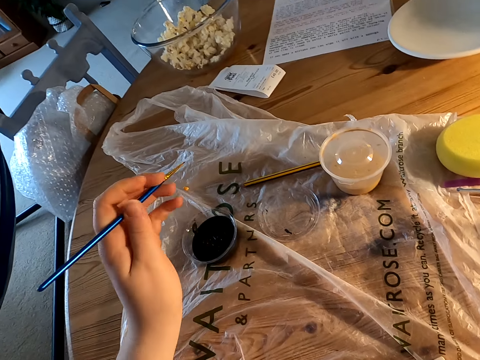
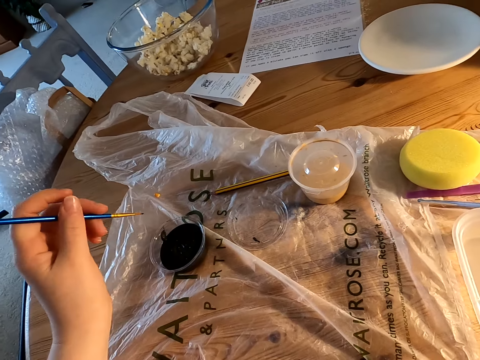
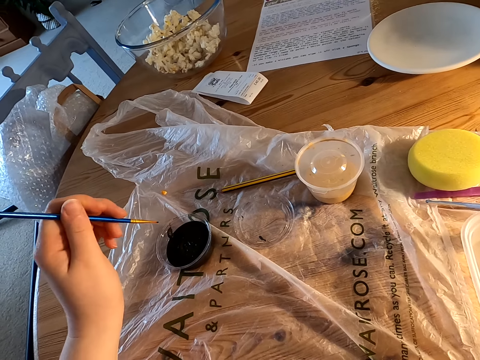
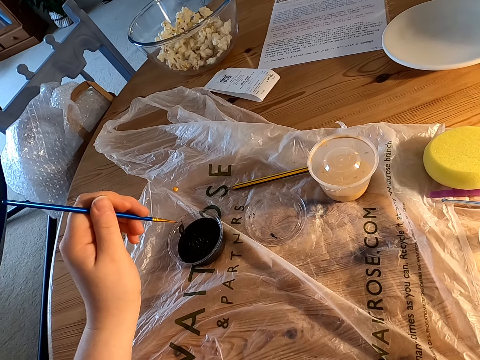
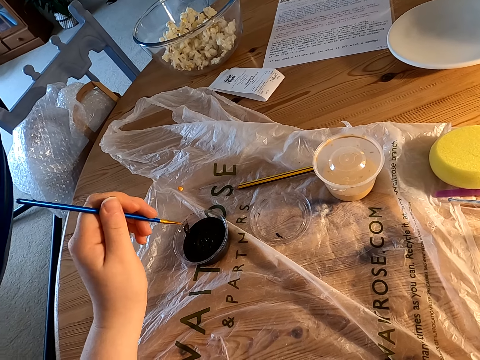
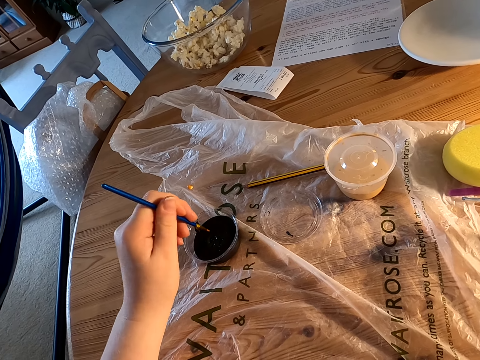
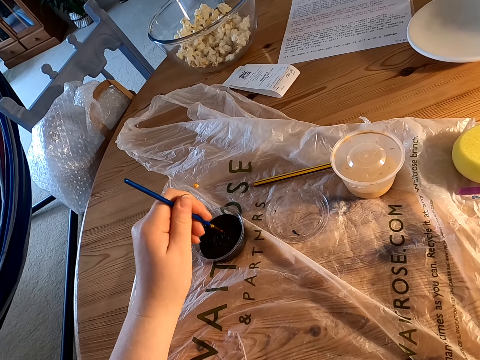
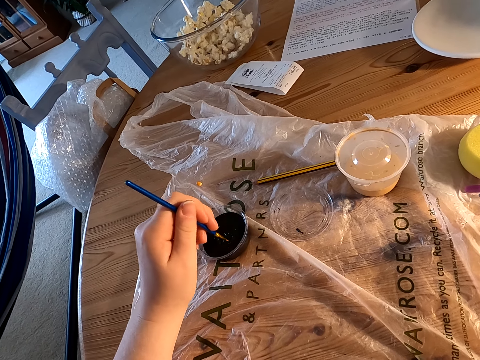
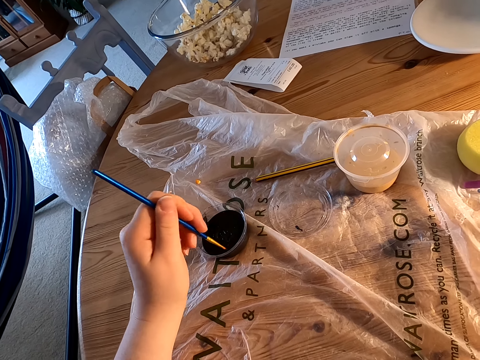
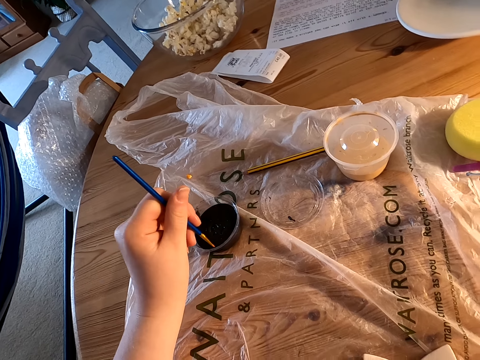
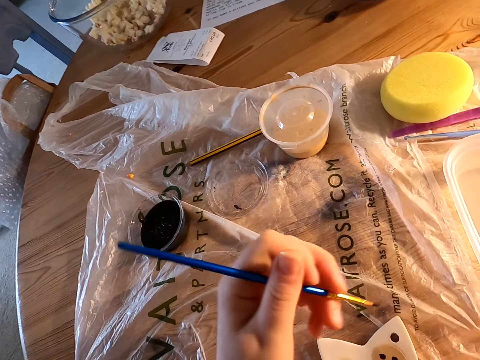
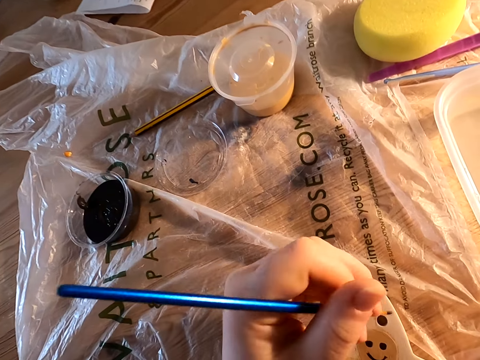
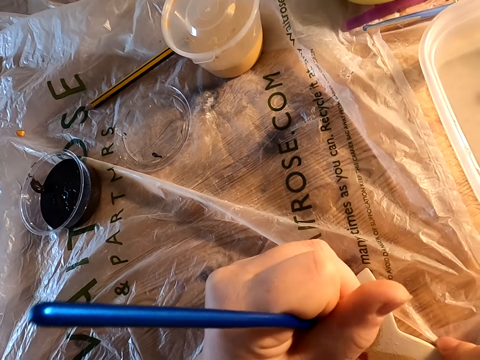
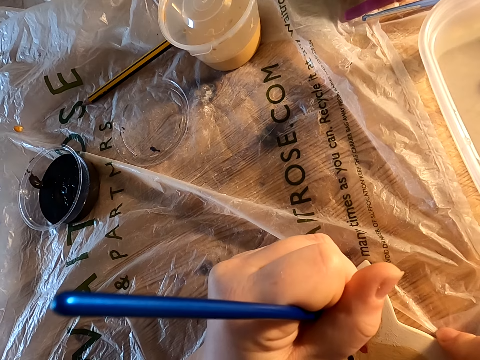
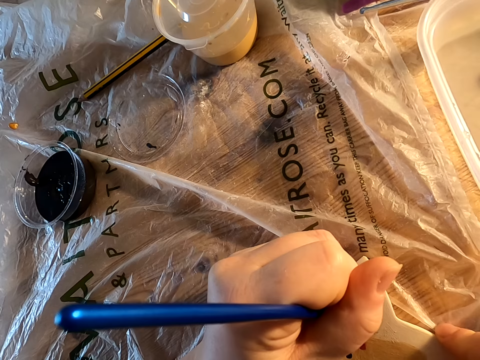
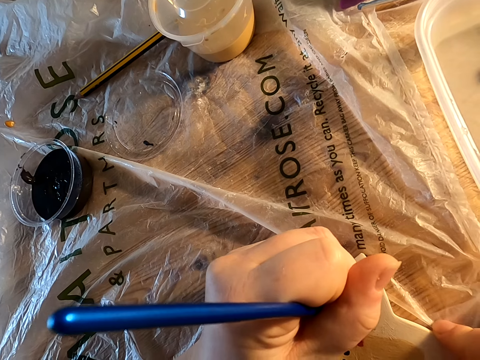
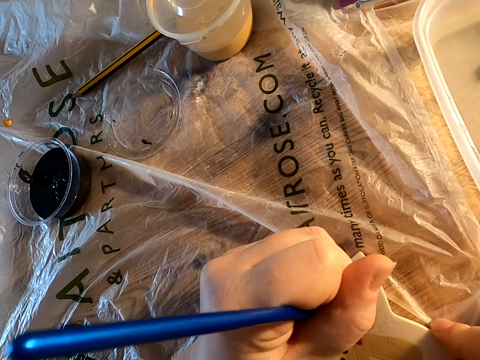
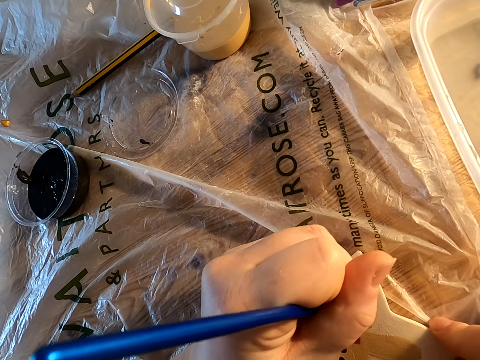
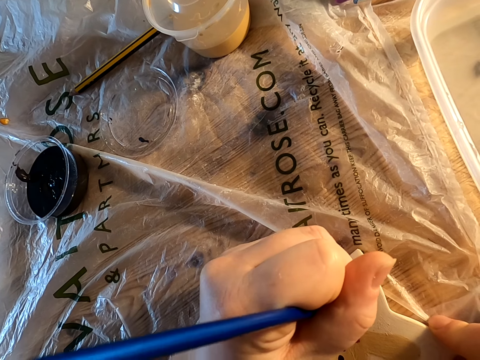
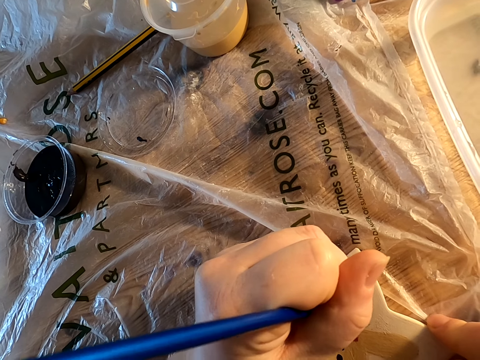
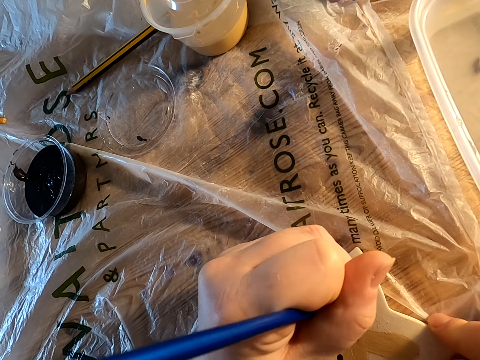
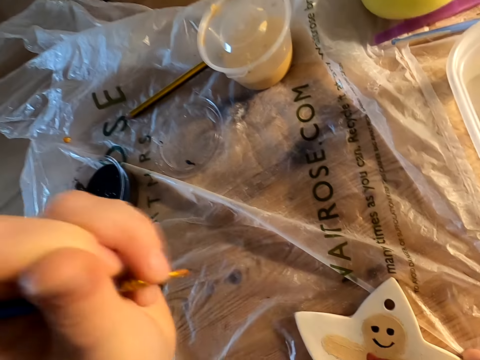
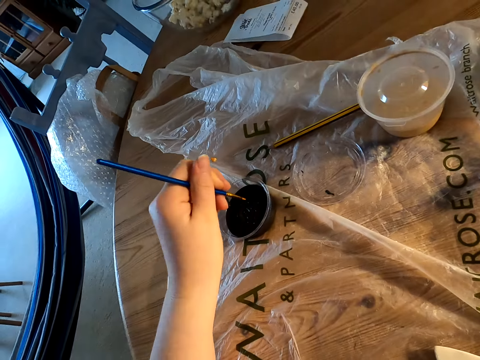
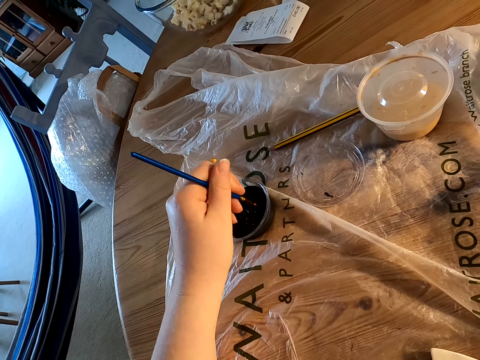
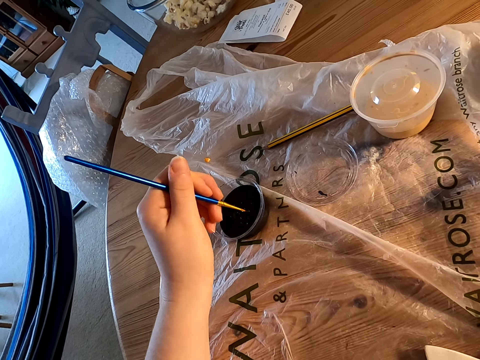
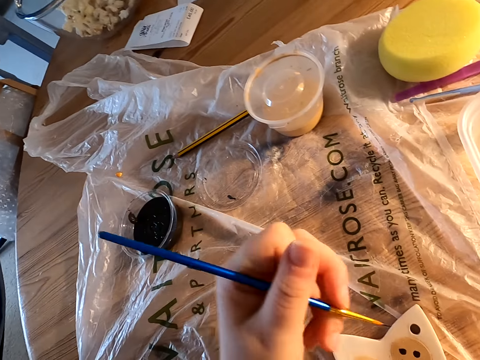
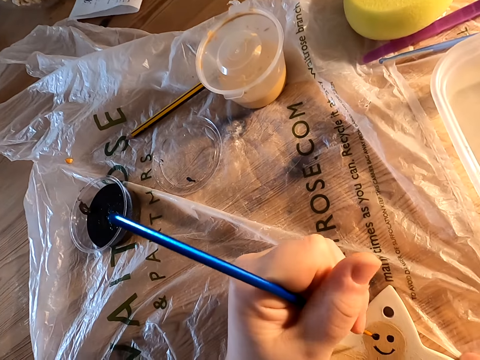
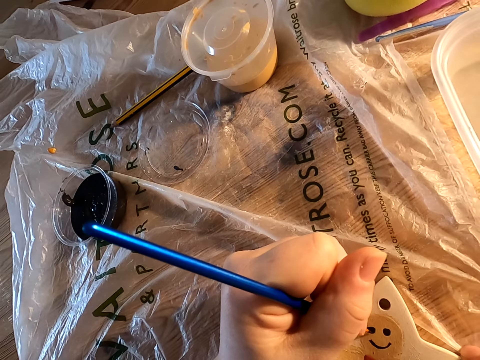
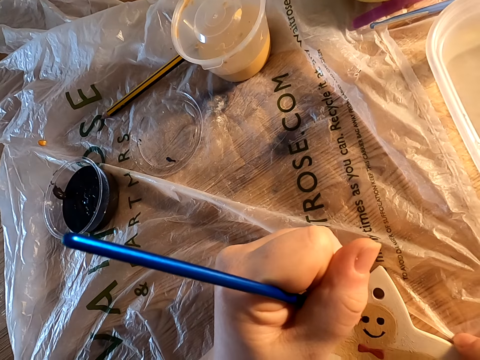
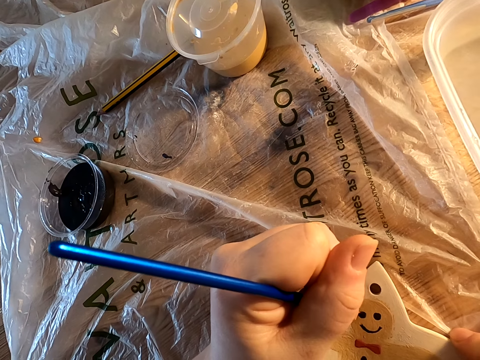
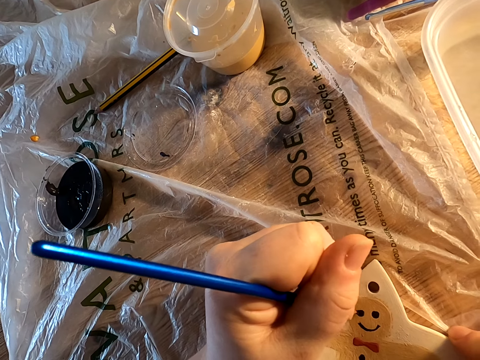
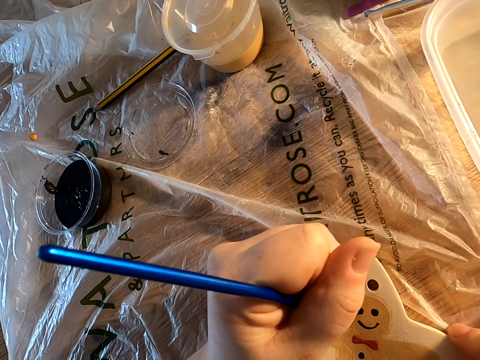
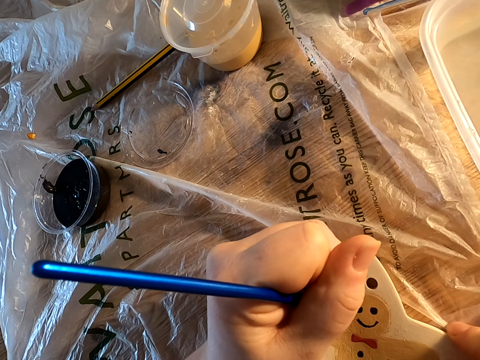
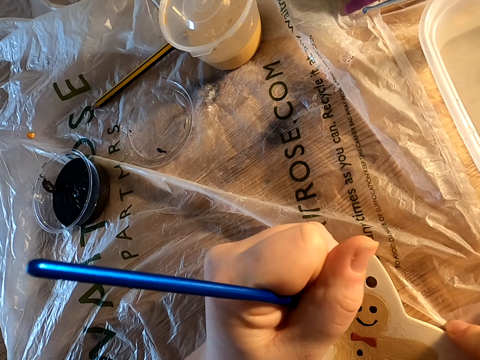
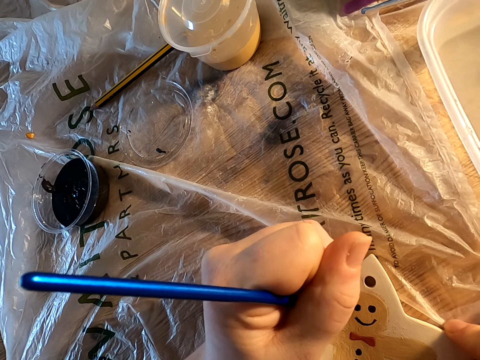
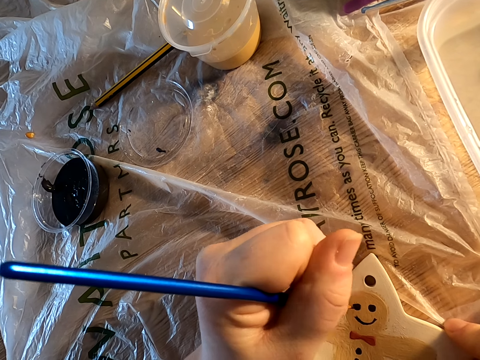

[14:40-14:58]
The camera wearer holds the brush with his left hand. He dips paint on the plastic bowl on the table. He decorates something on the table with the brush. He dips paint on the plastic bowl on the table. He decorates something on the table with the brush.

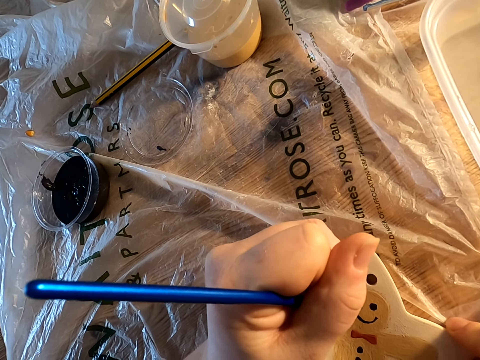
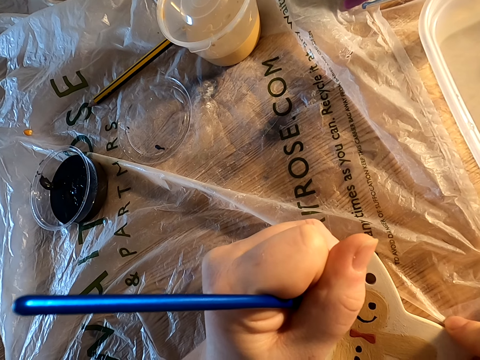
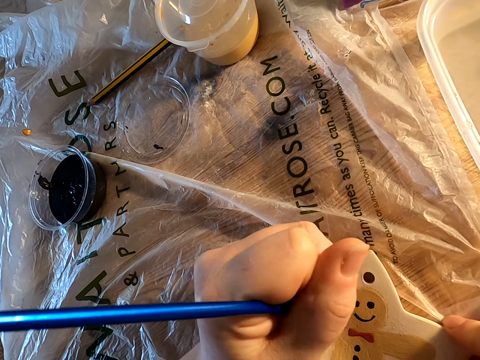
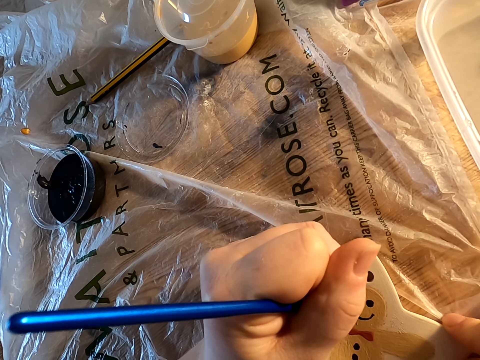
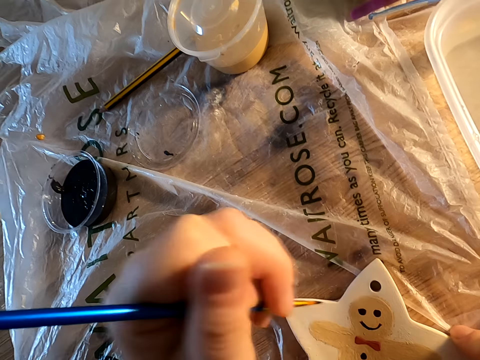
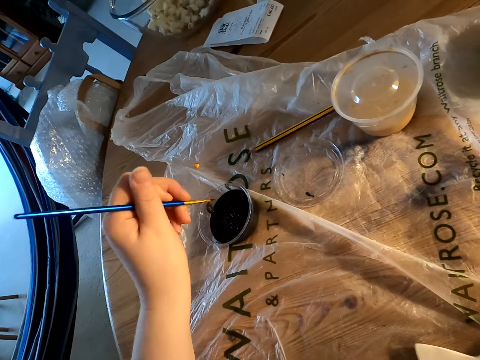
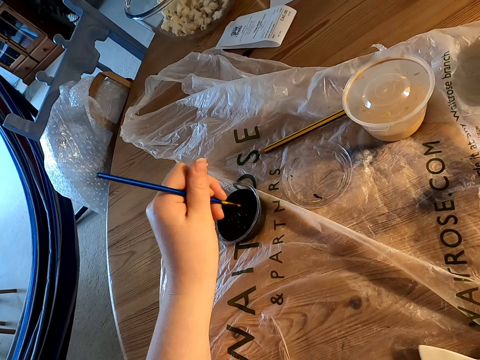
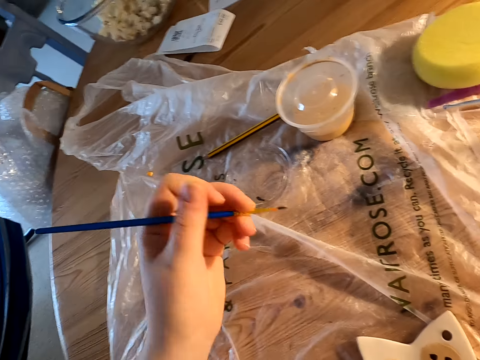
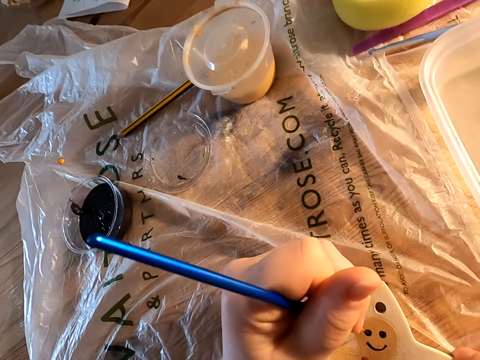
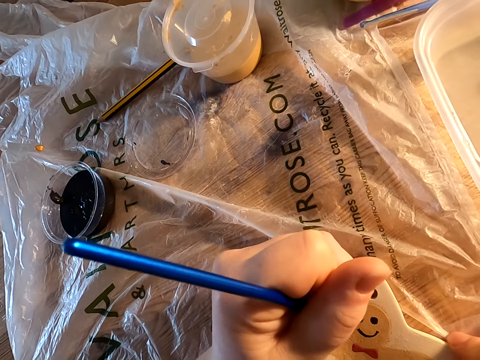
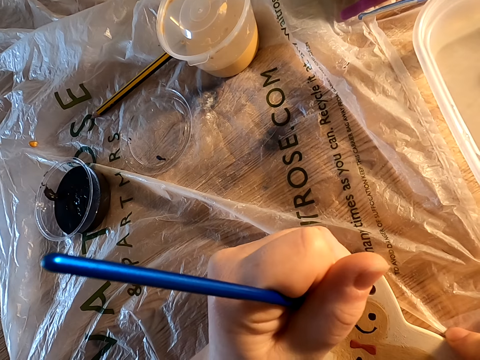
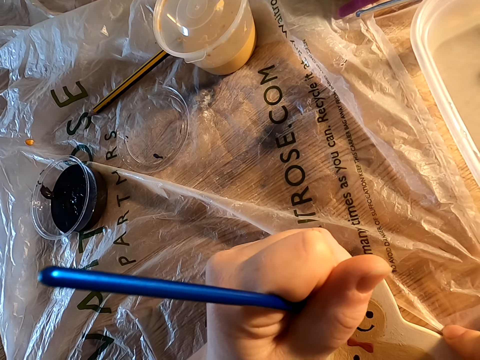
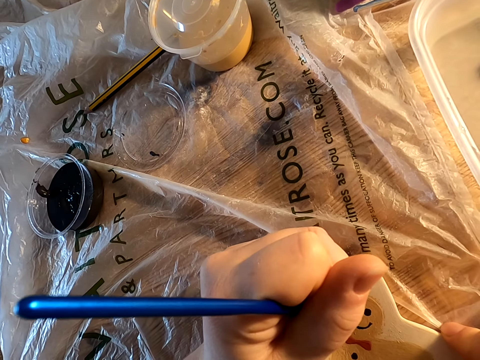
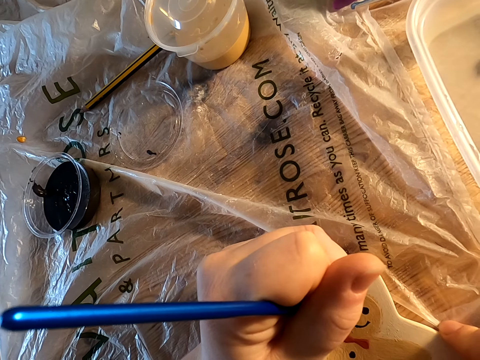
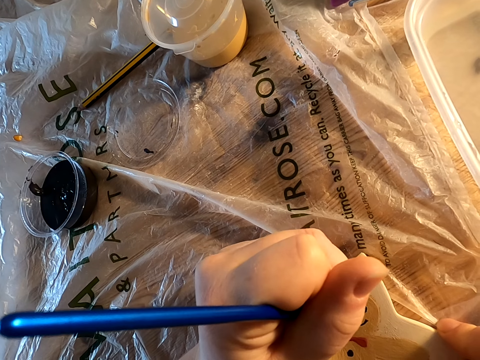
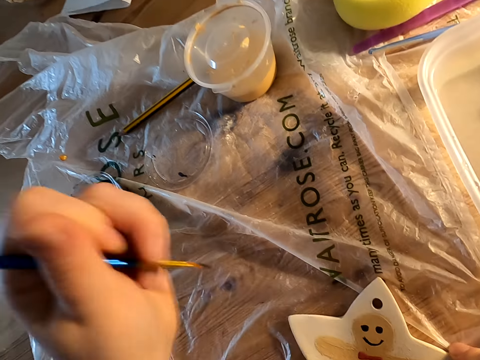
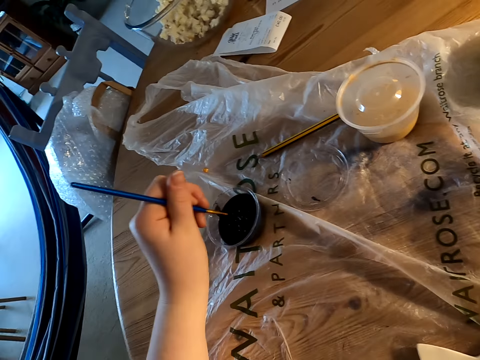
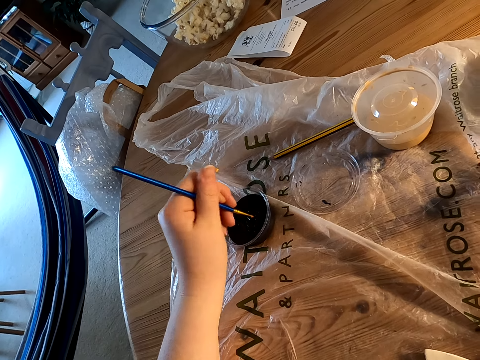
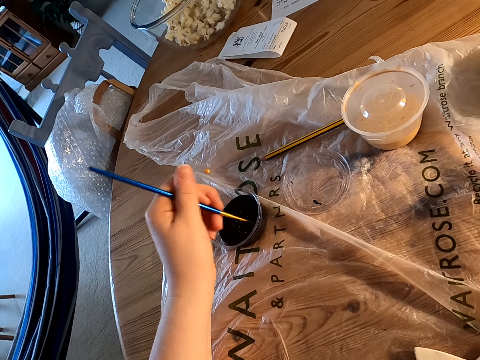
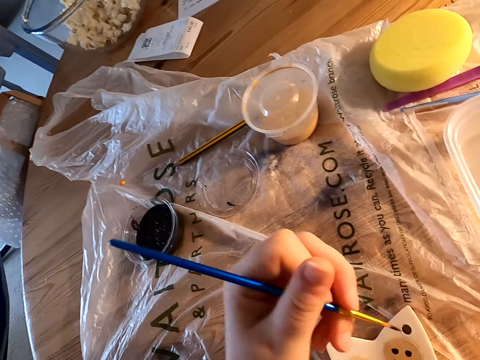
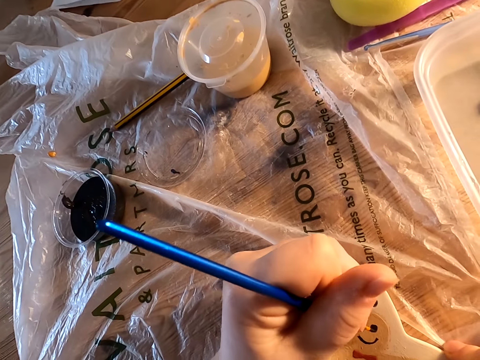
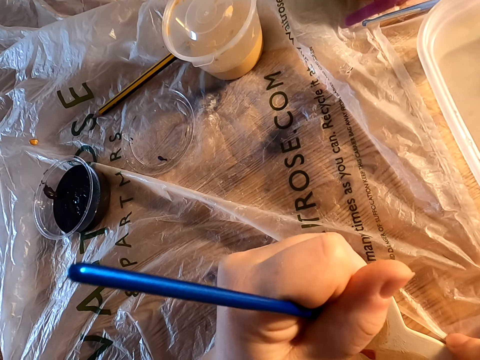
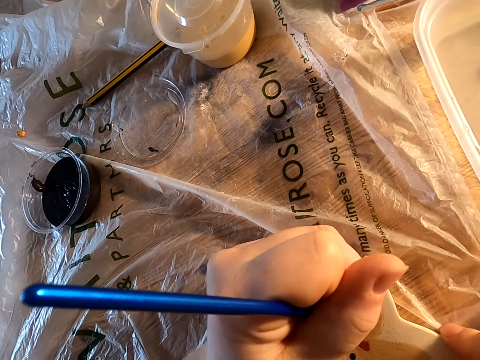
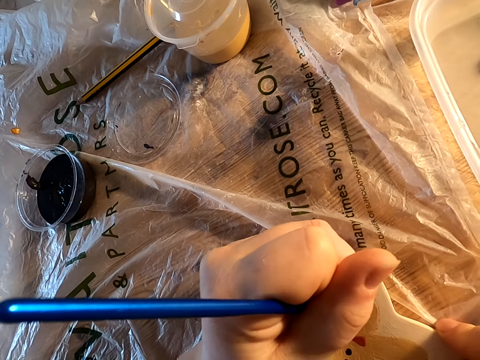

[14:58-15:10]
The camera wearer dips paint on the plastic bowl on the table. They decorate something on the table with a brush. They dip paint on the plastic bowl on the table. They decorate something on the table with the brush.
